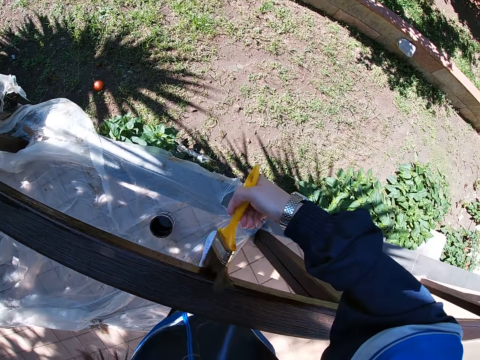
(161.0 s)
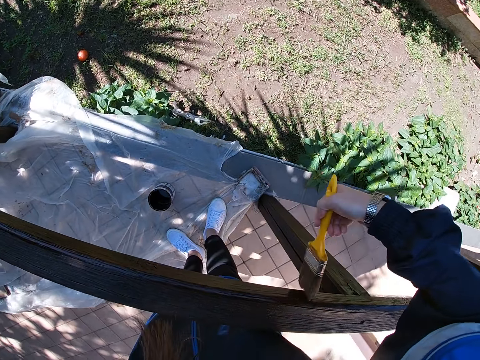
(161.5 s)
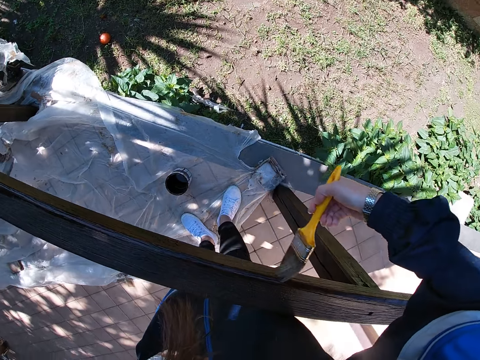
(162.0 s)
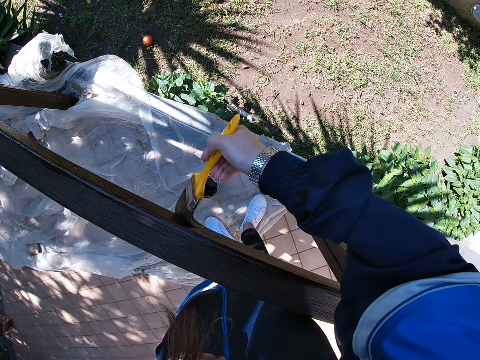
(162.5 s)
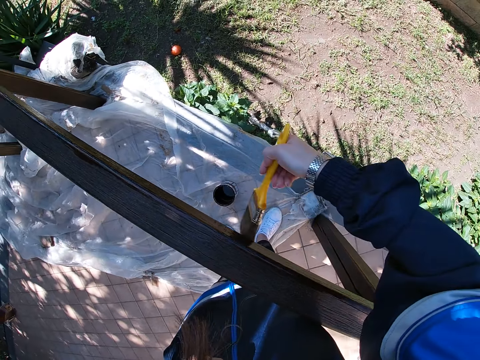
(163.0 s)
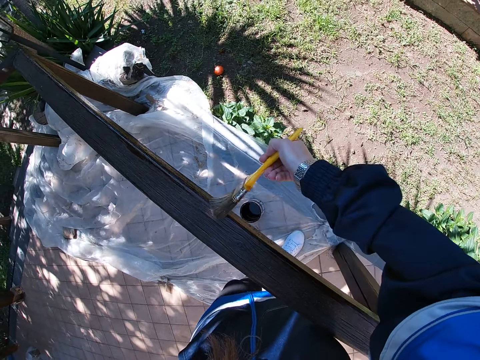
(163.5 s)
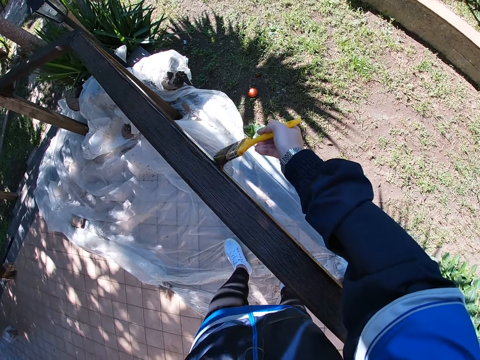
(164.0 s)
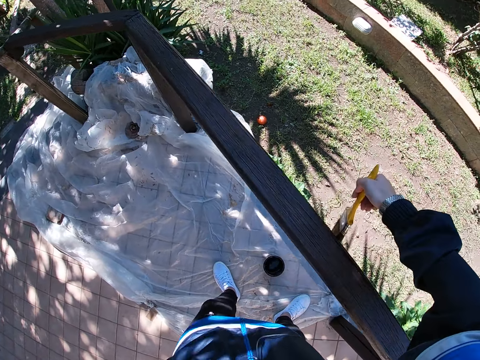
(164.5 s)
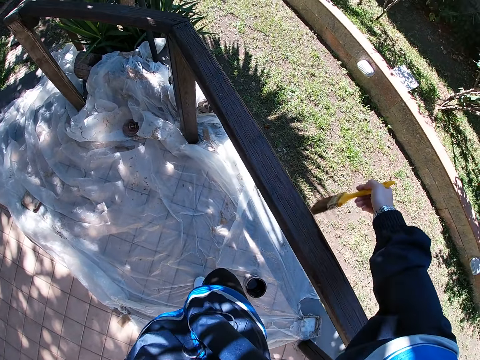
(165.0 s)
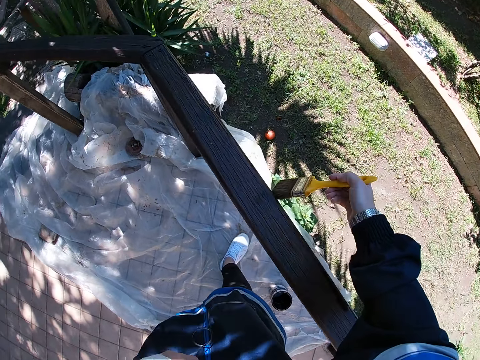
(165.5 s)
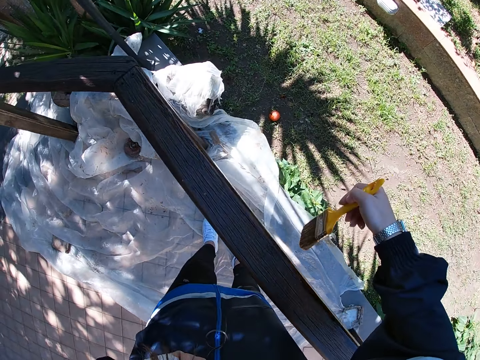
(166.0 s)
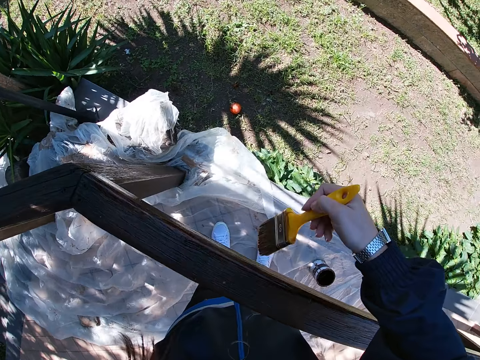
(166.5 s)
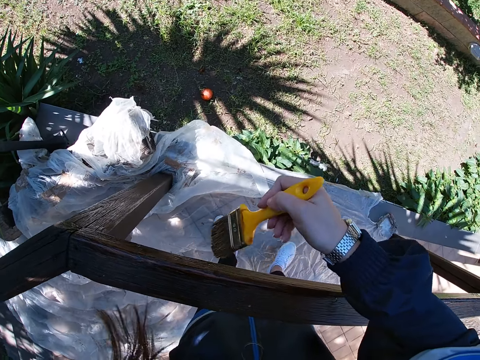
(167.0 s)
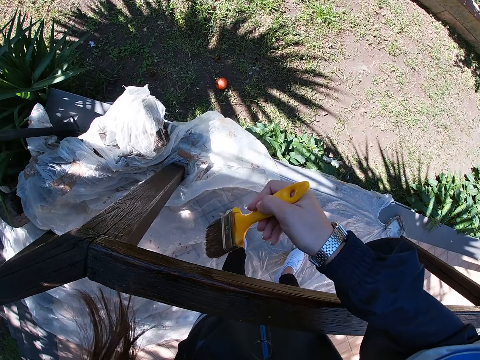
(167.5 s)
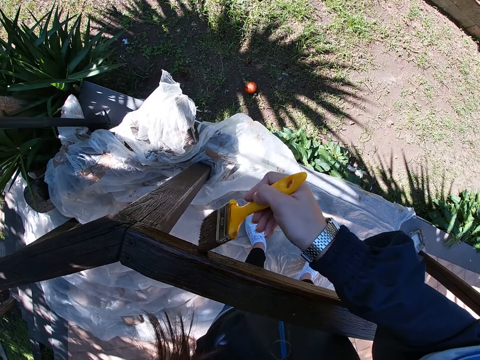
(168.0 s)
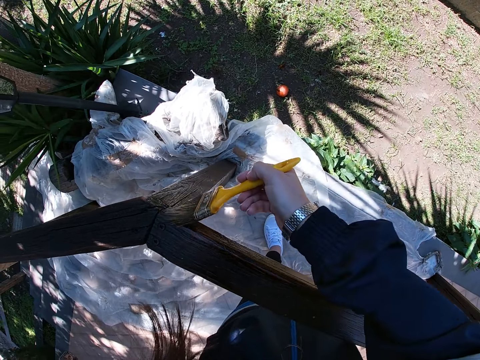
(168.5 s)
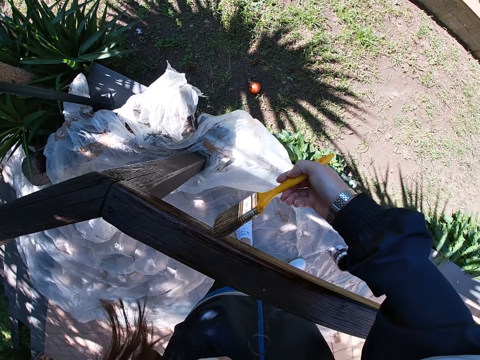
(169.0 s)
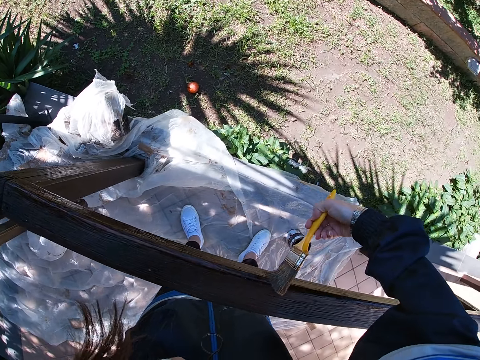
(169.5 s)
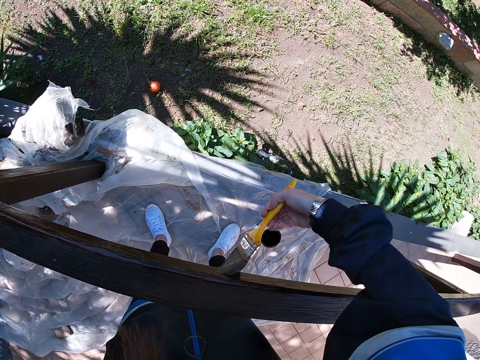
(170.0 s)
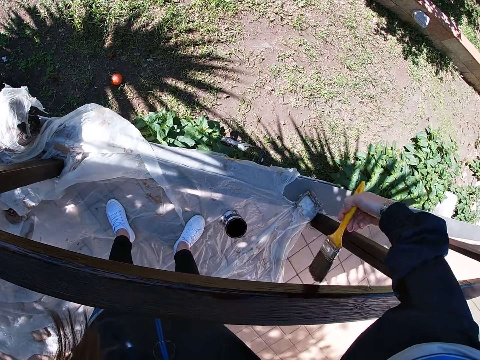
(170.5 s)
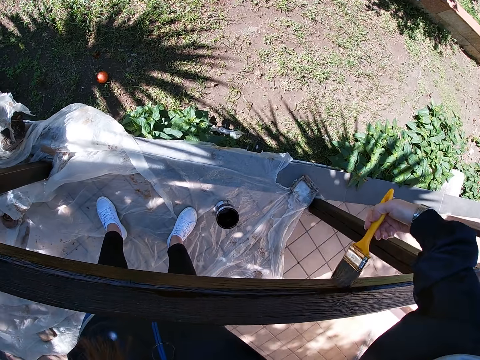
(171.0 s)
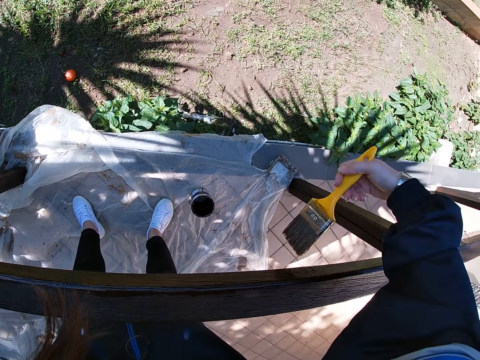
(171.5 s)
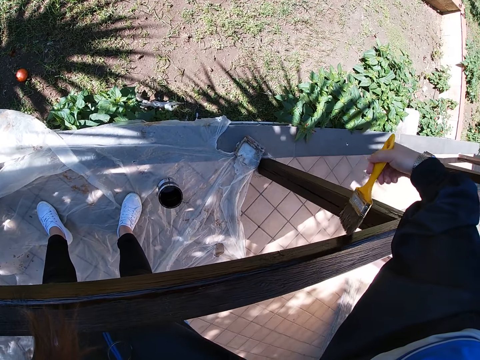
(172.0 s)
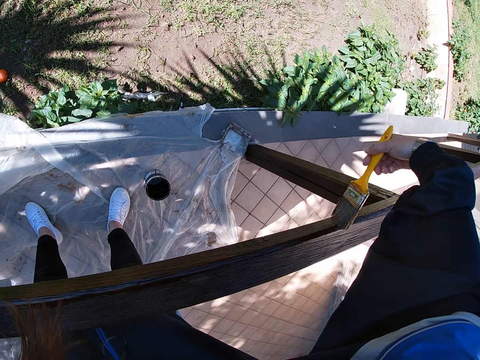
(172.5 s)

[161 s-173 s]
The camera wearer walks slightly to the left. They stop walking.

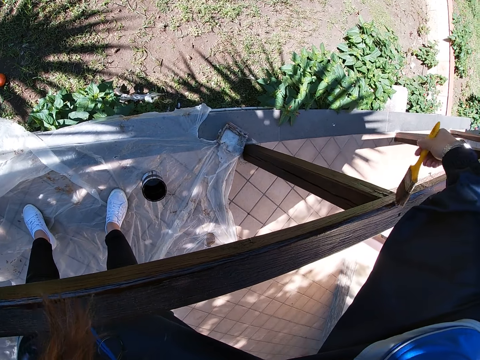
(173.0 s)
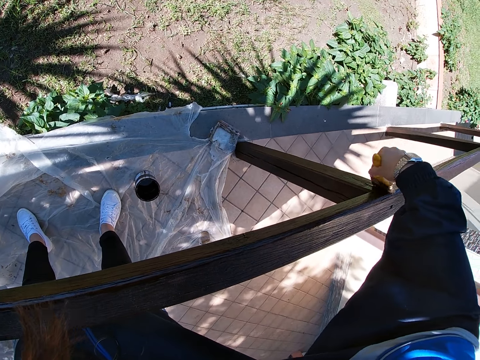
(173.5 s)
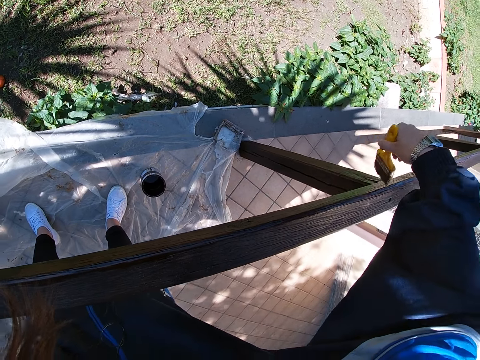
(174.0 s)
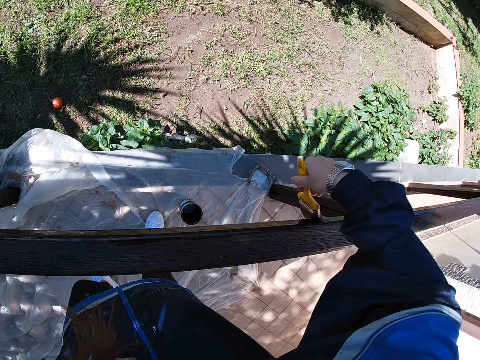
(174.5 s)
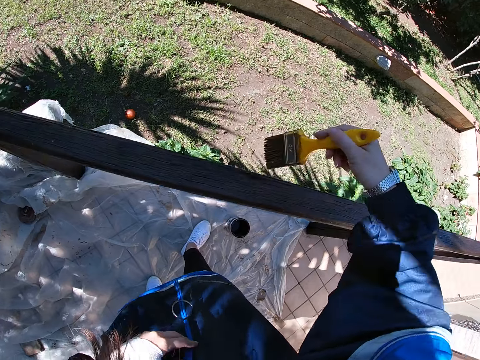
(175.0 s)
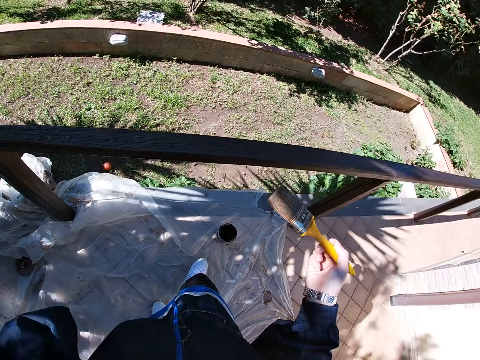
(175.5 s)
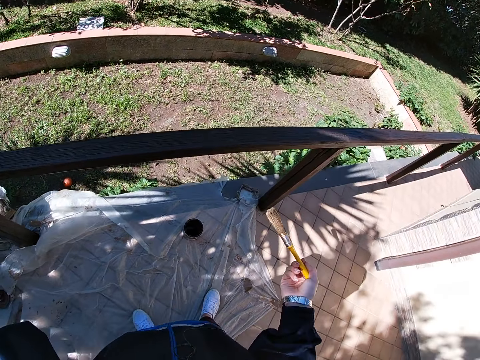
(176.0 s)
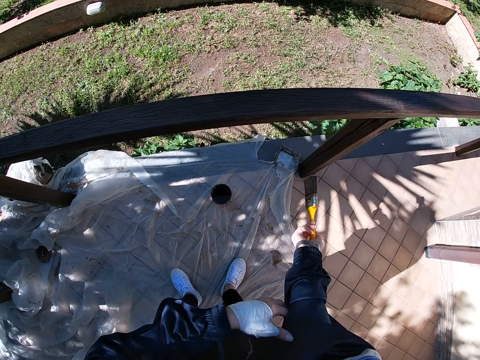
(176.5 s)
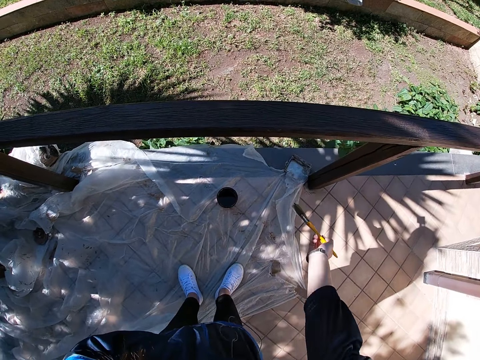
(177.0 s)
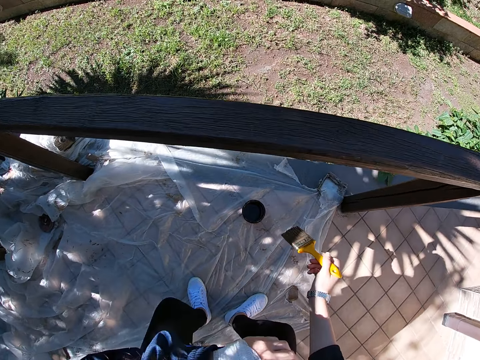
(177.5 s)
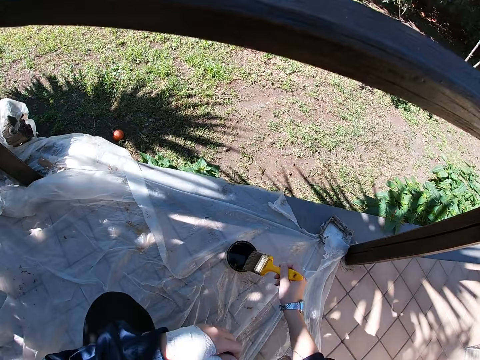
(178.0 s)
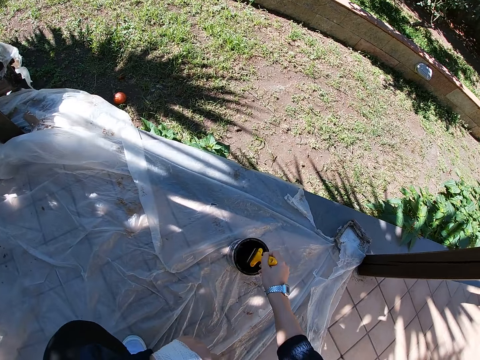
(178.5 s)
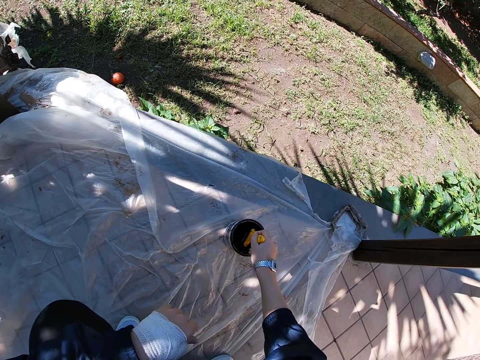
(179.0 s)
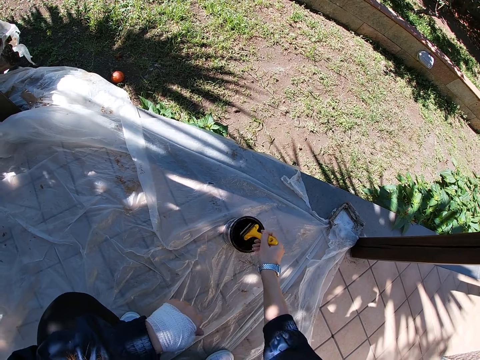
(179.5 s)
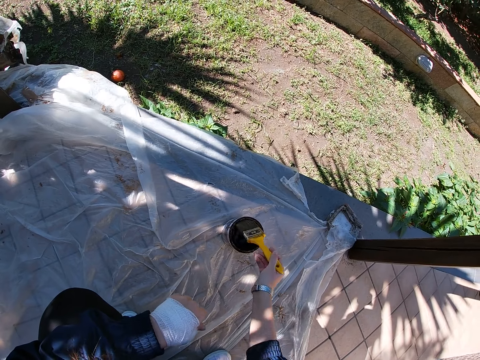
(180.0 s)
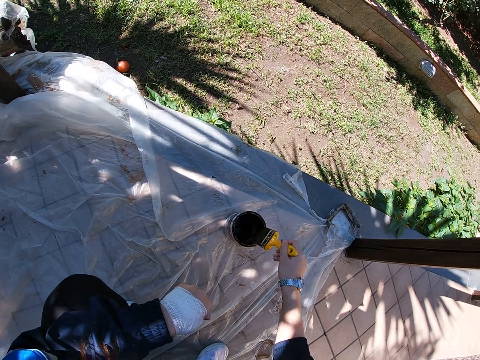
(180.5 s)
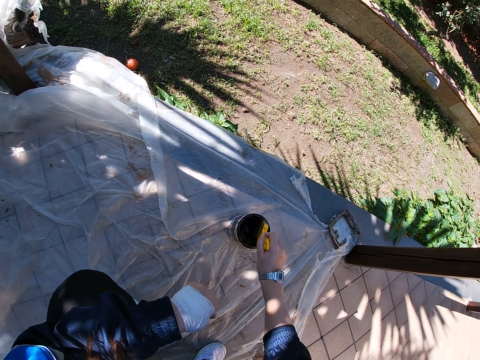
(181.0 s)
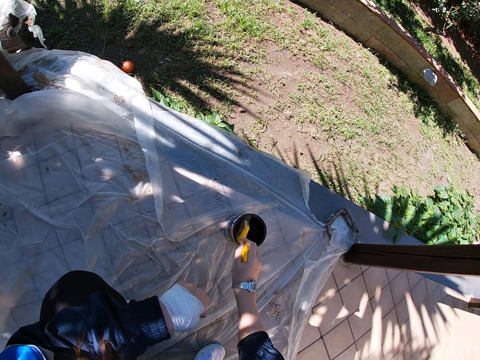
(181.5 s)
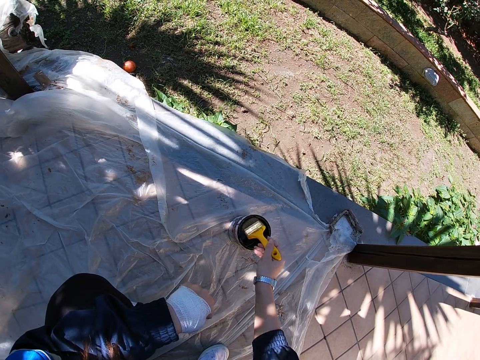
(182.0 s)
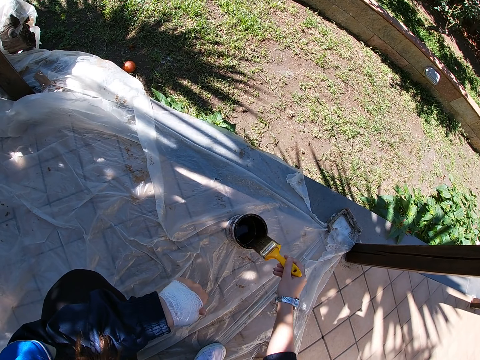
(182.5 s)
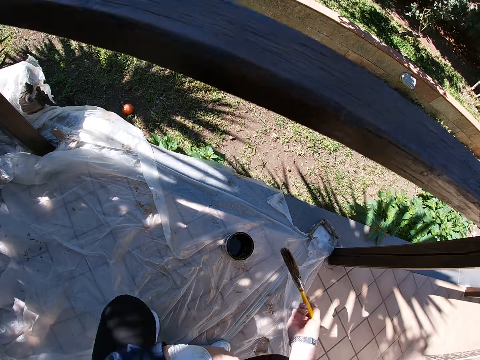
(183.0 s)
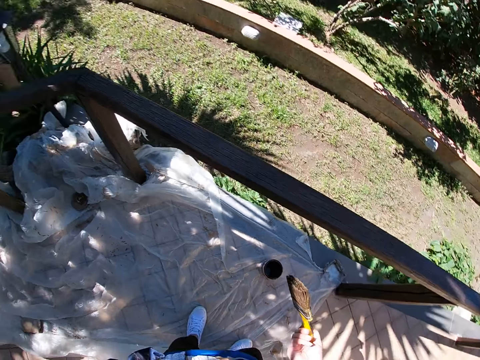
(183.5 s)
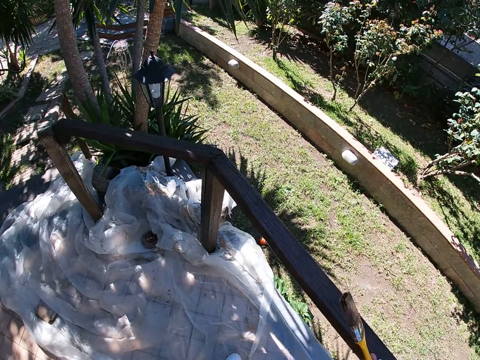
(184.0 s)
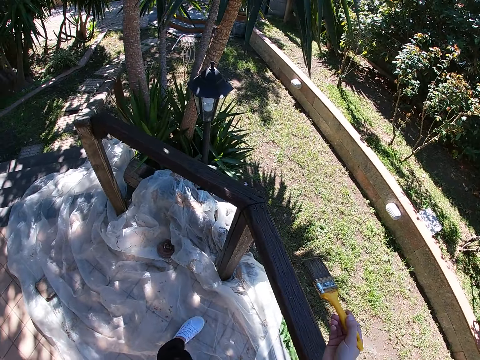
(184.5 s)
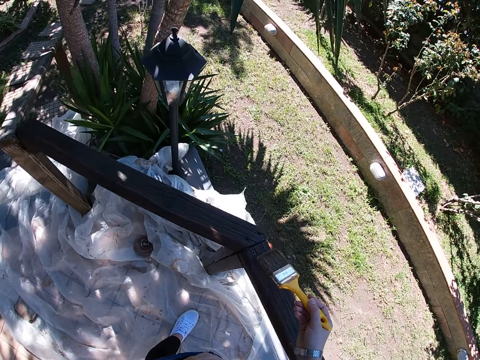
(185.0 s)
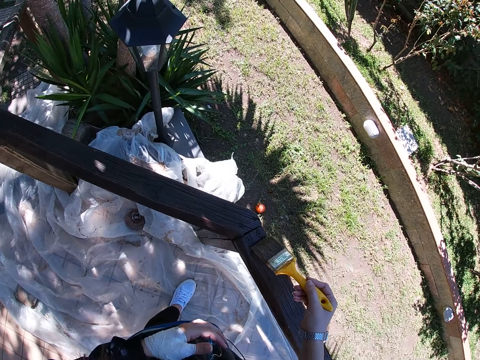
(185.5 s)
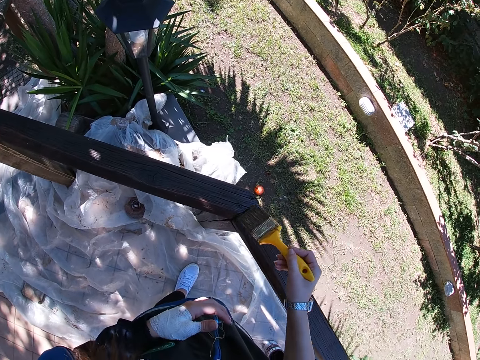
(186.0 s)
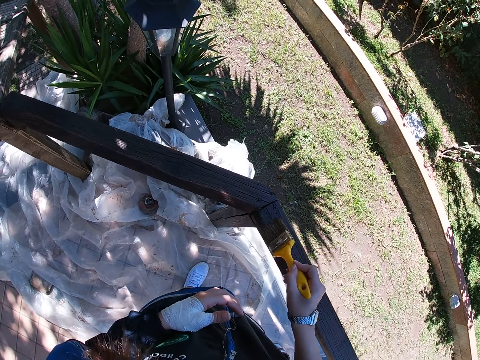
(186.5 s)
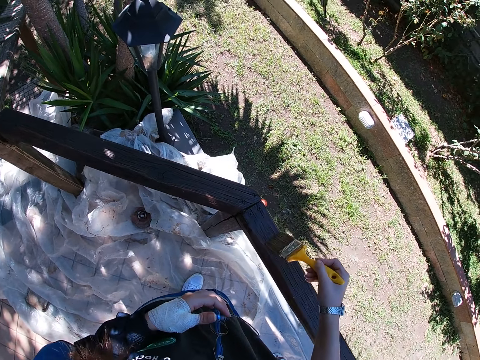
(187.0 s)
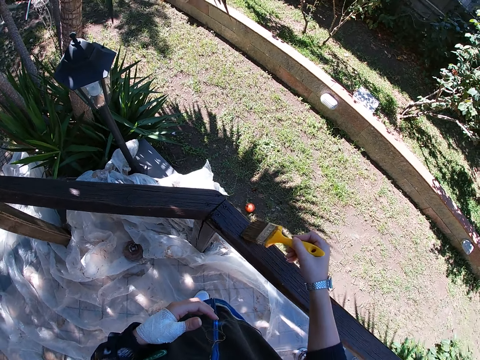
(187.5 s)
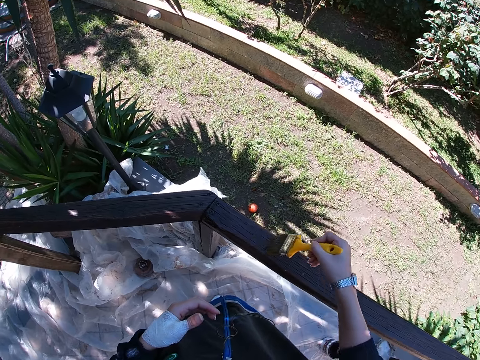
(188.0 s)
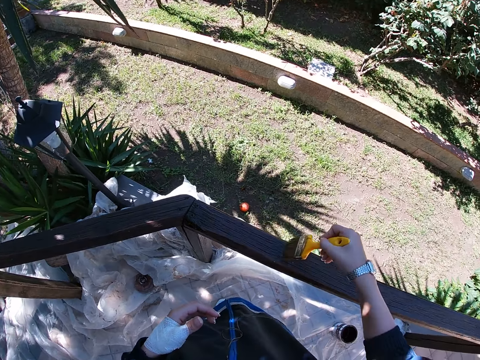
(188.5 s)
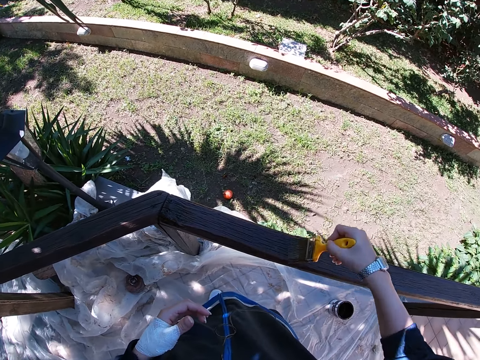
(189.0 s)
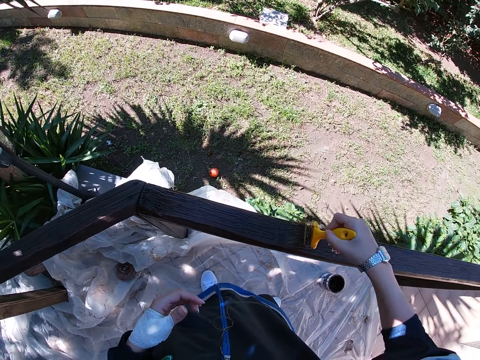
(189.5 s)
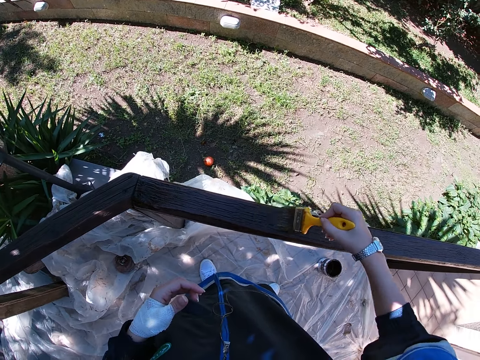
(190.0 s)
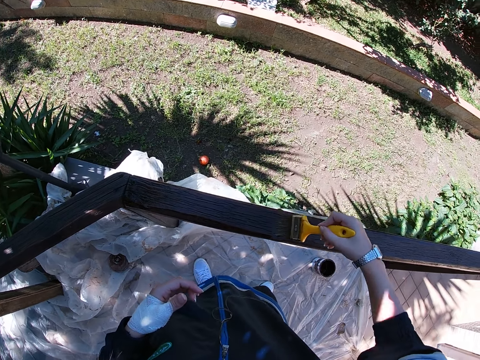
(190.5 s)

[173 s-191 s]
The camera wearer stops painting the frame of wood. She lifts up her right sleeve. She squats. She dips the paint brush in the container of paint. She takes out the paint brush from the container. She drips off paint from the paint brush. She stands up. She paints the frame of wood.
